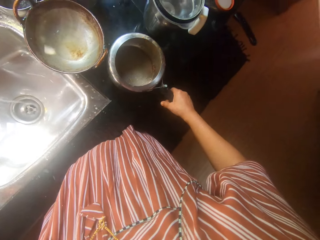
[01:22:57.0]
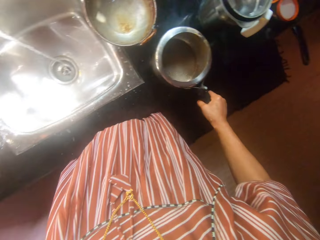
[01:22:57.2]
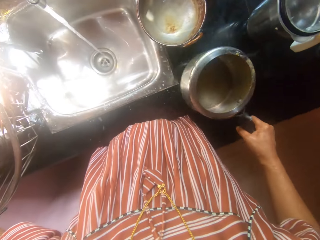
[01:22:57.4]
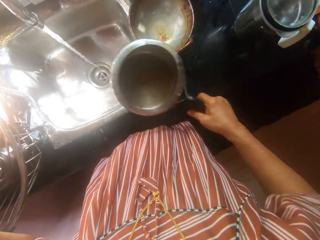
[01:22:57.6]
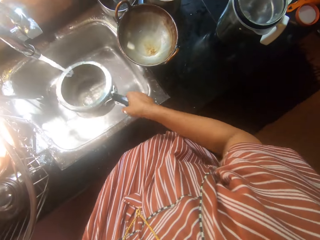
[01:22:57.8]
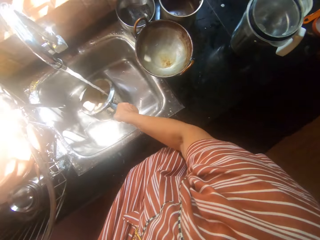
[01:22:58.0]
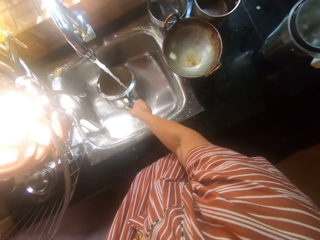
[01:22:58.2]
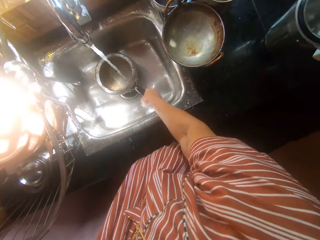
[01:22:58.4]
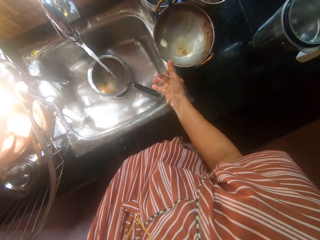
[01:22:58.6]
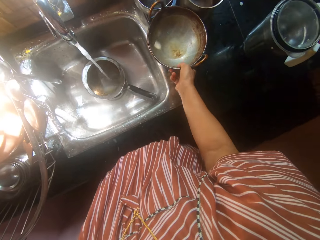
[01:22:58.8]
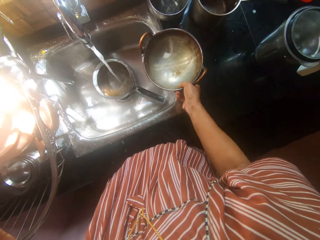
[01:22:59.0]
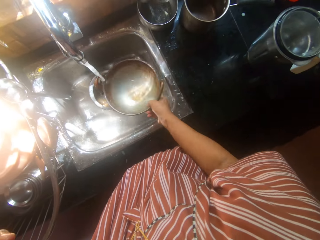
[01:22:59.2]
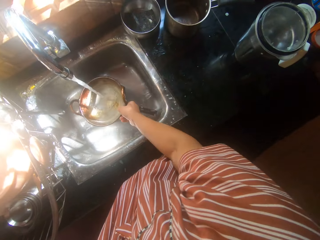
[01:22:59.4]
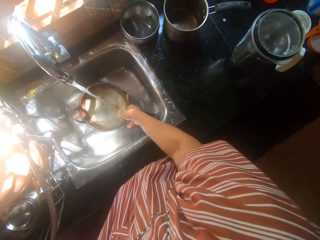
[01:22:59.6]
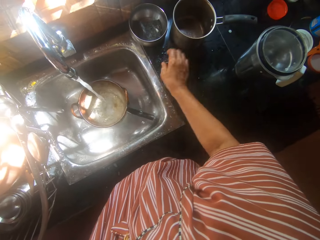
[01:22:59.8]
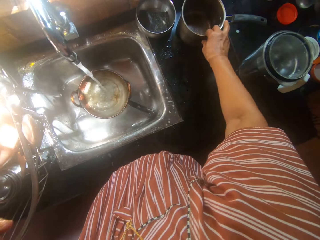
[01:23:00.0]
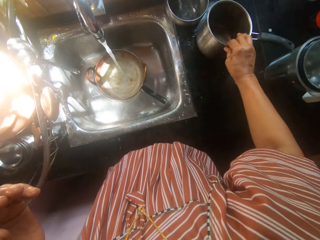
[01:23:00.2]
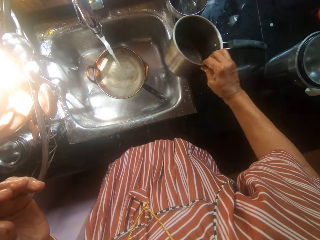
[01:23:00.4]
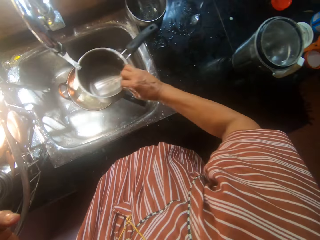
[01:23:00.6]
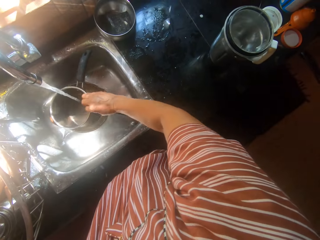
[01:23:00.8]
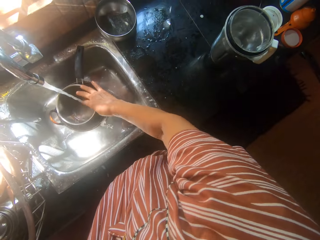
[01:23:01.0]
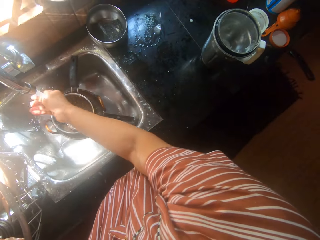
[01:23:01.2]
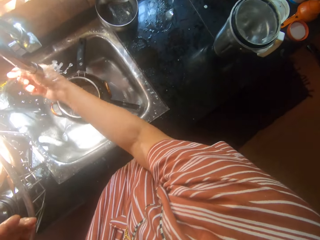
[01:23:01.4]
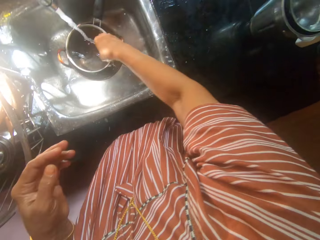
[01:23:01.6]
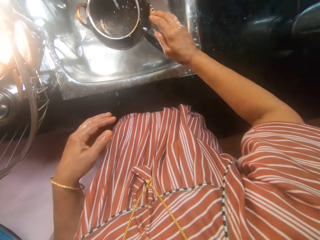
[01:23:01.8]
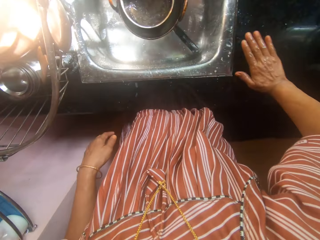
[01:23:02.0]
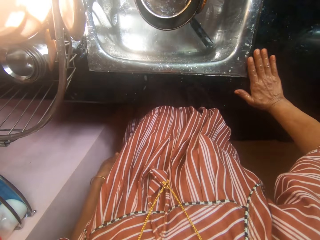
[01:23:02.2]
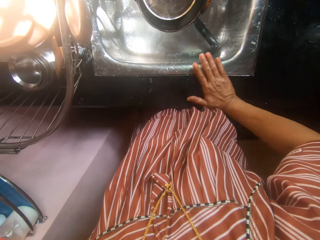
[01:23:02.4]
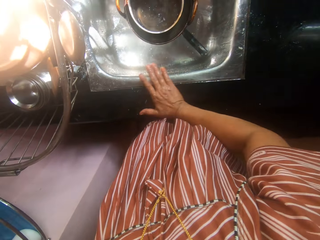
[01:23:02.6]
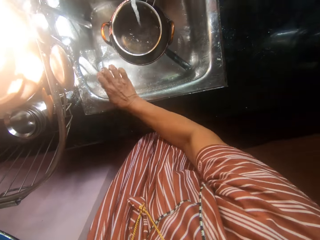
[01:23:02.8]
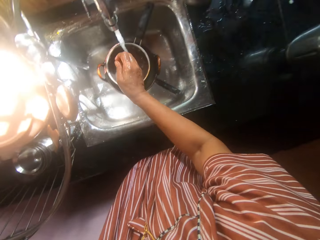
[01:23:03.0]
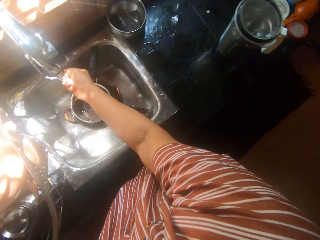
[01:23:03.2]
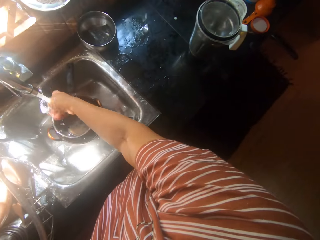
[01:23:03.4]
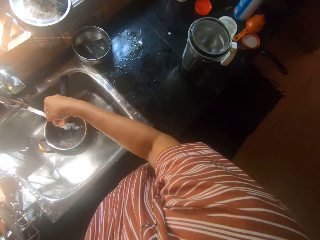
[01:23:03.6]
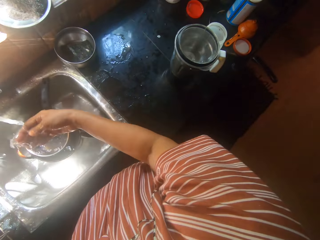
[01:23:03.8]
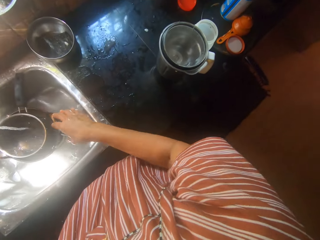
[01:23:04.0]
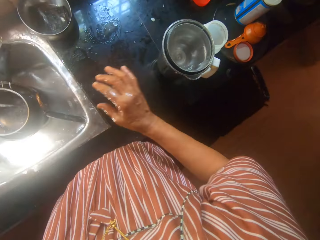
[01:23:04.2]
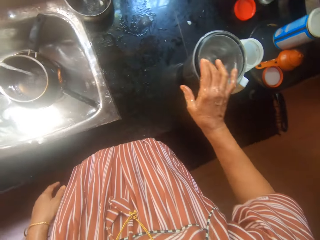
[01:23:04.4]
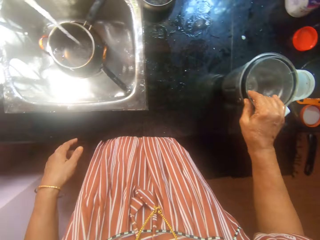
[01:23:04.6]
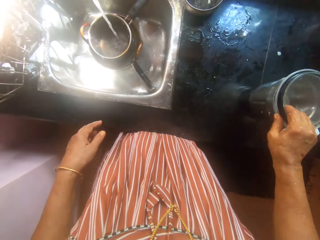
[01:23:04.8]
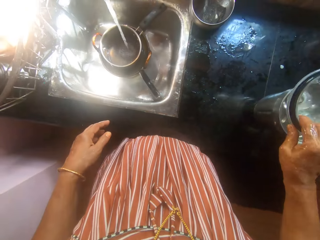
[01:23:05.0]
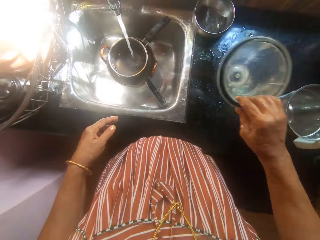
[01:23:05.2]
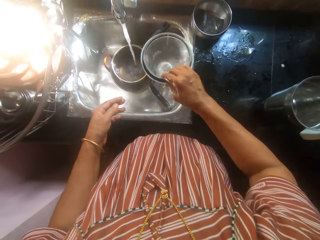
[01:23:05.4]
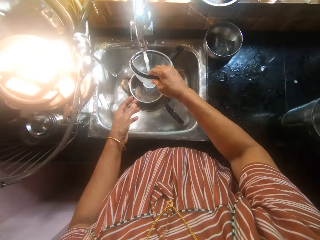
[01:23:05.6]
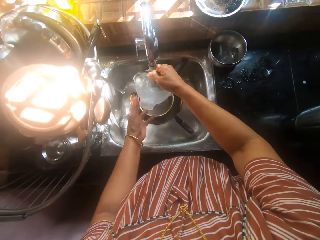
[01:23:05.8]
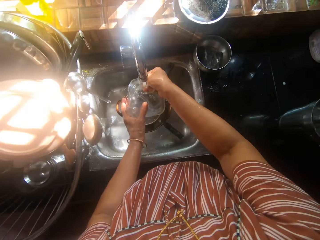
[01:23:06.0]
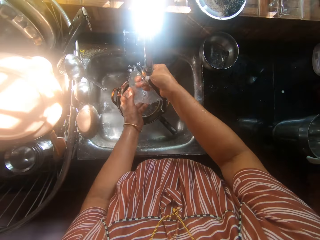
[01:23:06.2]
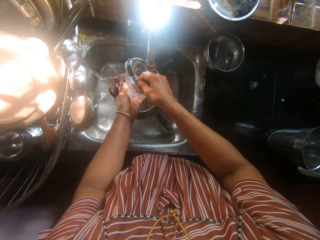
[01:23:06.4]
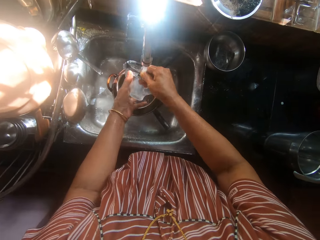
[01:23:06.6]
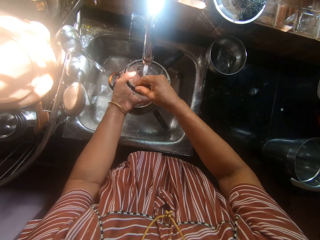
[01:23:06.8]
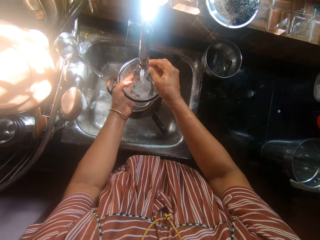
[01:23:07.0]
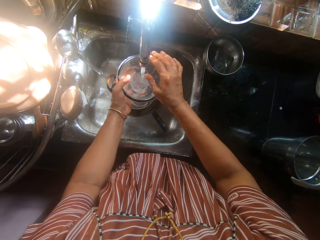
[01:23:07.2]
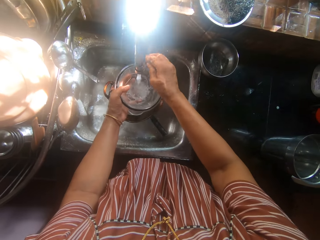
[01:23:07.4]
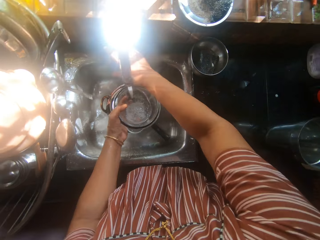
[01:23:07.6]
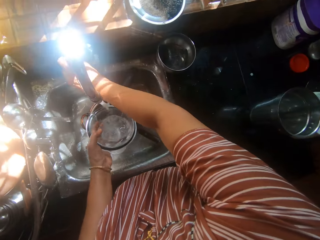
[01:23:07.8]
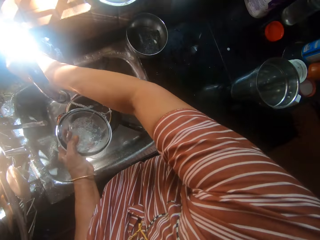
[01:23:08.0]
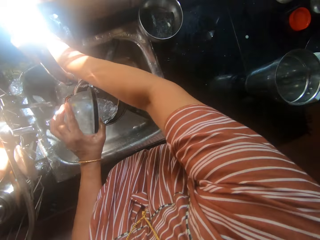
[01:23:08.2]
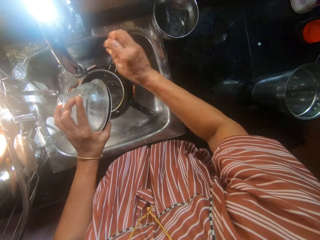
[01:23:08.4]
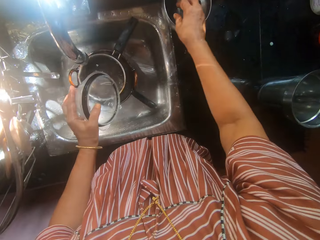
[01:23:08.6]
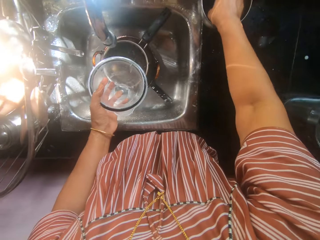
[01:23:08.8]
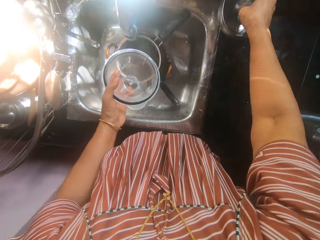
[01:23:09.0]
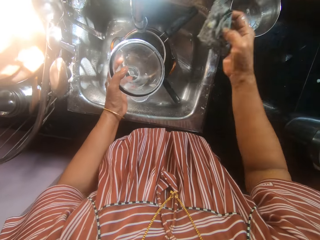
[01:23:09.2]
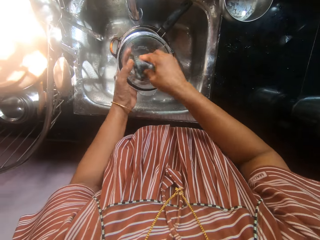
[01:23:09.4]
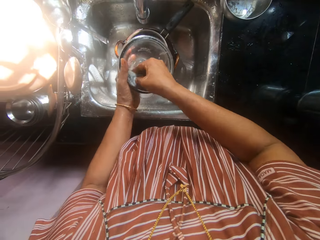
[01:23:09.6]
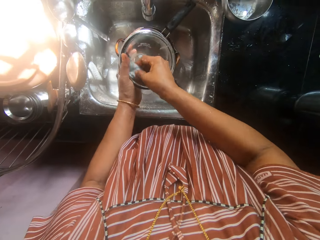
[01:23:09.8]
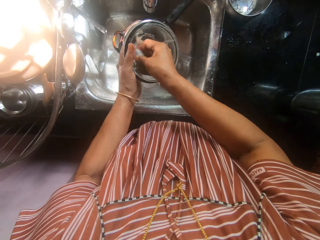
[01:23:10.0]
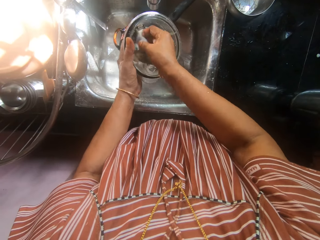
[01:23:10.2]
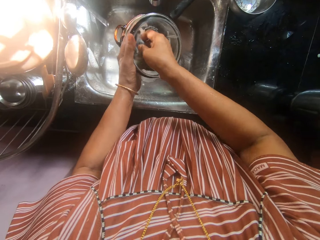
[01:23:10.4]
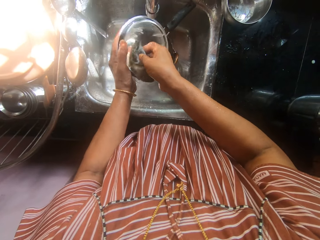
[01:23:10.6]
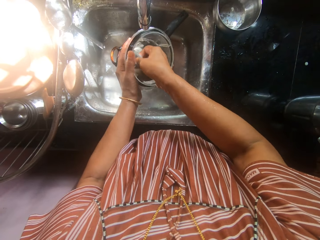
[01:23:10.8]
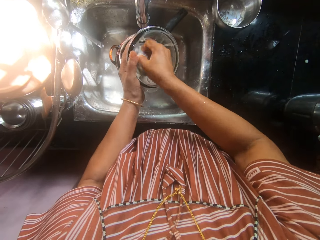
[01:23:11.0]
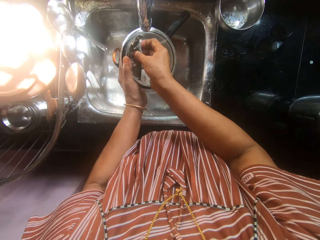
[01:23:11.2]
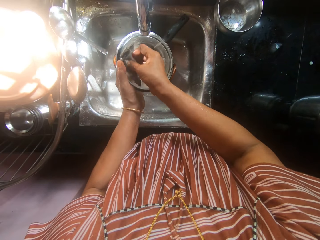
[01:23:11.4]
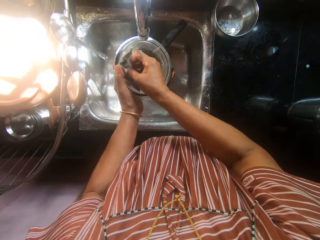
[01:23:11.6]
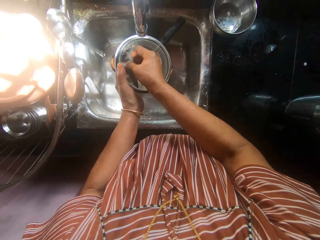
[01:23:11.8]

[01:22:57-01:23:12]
The camera wearer picks up a saucepan with her right hand from the kitchen table. She drops the saucepan into the sink with her right hand. She picks up a soup pot with her right hand from the kitchen table. She drops the soup pot into the sink with her right hand. She picks up another saucepan with her right hand from the kitchen table, and drops the other saucepan into the sink with her right hand. She rinses her right hand under the running water. She cleans the kitchen table with her right hand. She cleans the sink with her hand. She rinses her right hand under the running water. She picks up a lid of a big blender jug from the blender jug on the table. She rinses the lid of the big blender jug under running water with both hands. She puts off the tap on the sink with her right hand. She picks up the sponge from the soap container with her right hand. She scrubs the sponge on the lid of the big jug blender with her right hand.

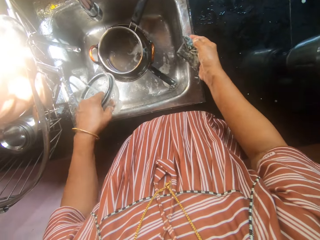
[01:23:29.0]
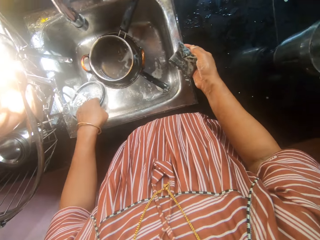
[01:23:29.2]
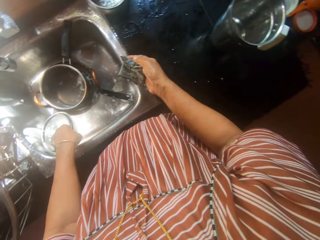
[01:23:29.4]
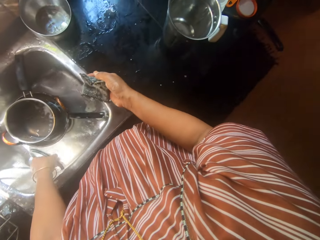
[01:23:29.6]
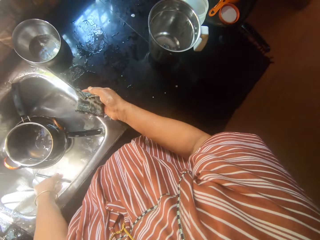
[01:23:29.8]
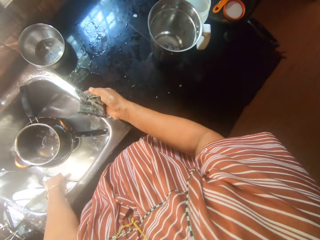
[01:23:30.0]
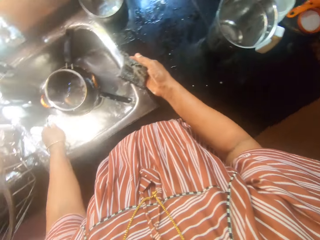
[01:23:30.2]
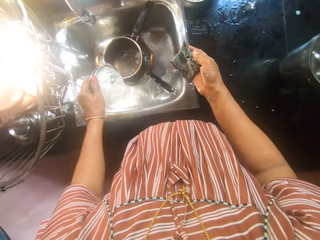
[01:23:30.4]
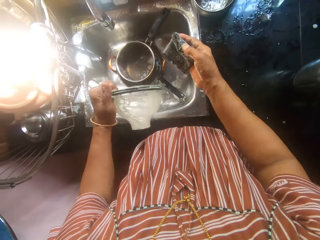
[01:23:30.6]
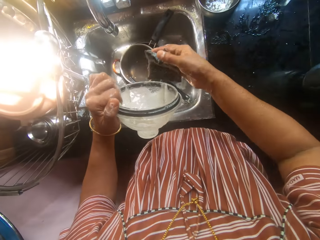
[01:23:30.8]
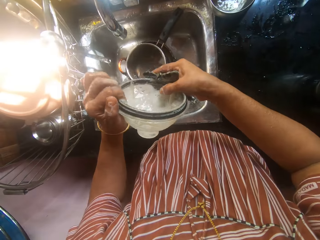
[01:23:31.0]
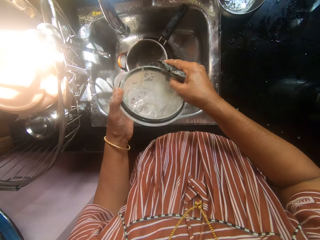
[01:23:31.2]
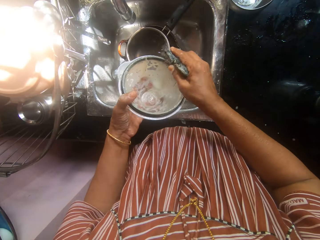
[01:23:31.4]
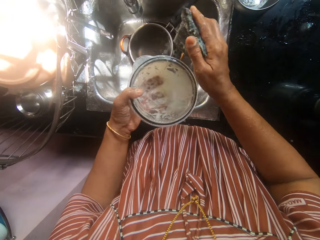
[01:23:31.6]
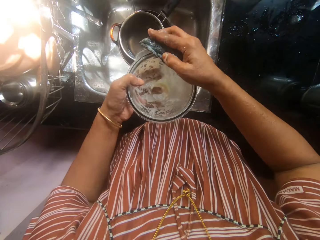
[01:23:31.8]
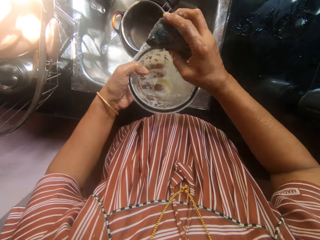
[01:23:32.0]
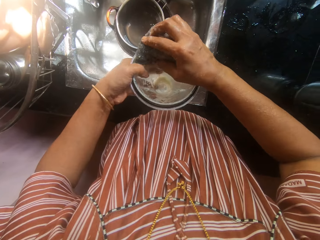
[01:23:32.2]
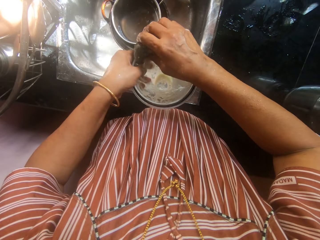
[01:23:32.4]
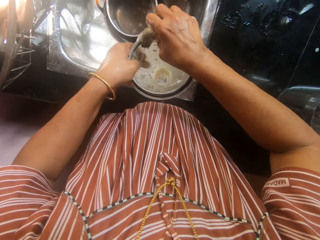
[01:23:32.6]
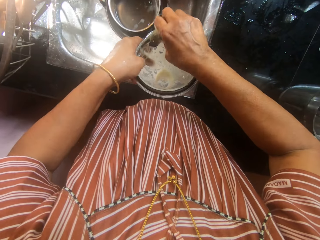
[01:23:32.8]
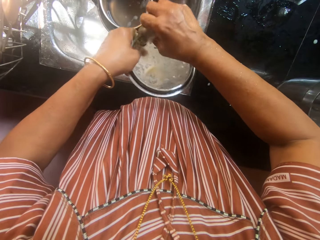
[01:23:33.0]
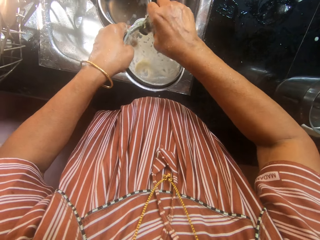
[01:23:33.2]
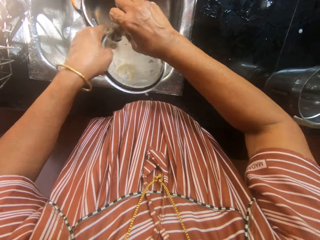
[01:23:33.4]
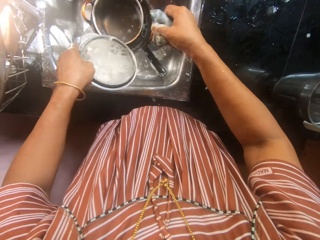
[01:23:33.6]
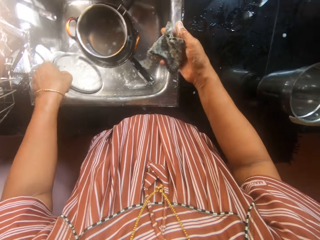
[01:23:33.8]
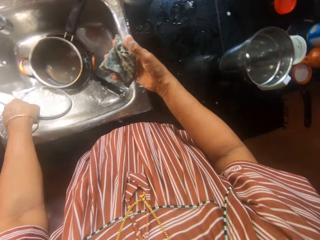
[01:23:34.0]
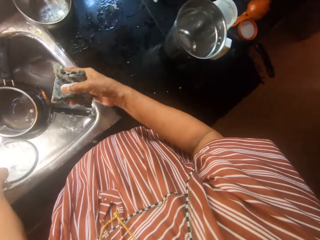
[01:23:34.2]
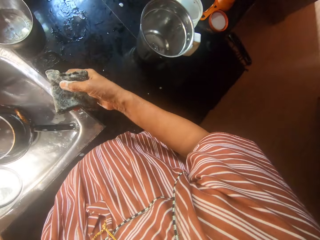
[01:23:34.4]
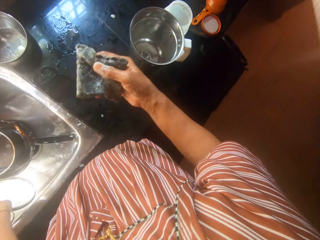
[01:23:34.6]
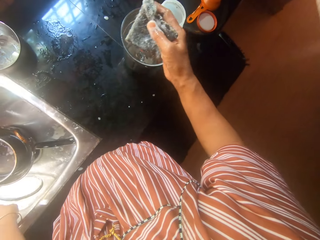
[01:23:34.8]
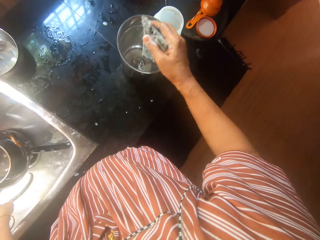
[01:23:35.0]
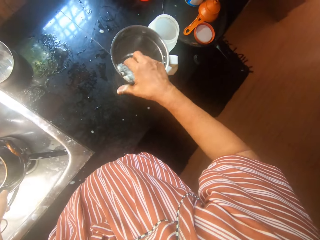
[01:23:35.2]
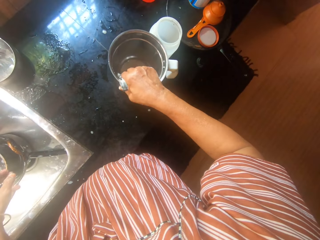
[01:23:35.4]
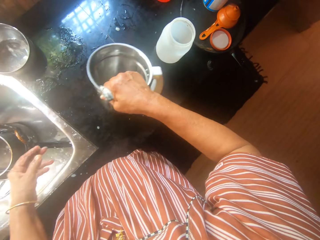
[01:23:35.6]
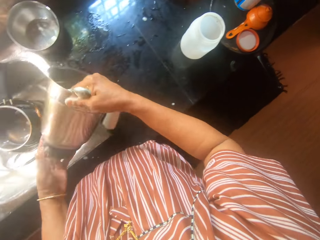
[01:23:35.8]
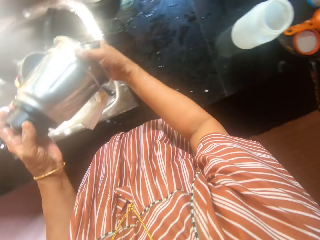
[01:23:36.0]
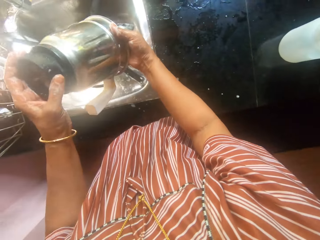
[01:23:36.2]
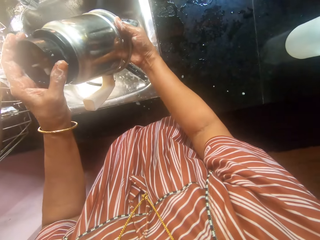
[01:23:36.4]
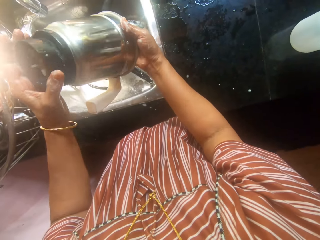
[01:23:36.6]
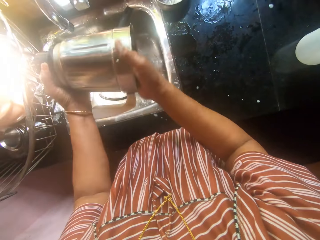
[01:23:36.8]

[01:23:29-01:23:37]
The camera wearer drops the dish or lid of the big jug blender into the sink with her left hand. She picks up the dish. She scrubs the sponge on the lid of the big jug blender with her right hand. She drops the lid of the big jug blender into the sink with her left hand. She picks up the big jug blender with her right hand.
